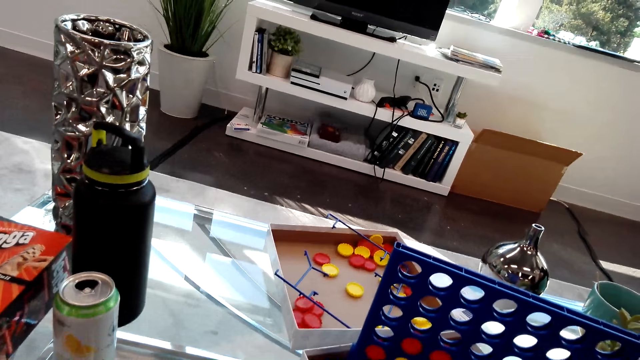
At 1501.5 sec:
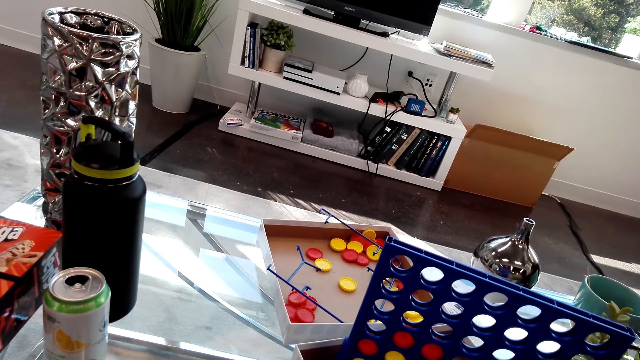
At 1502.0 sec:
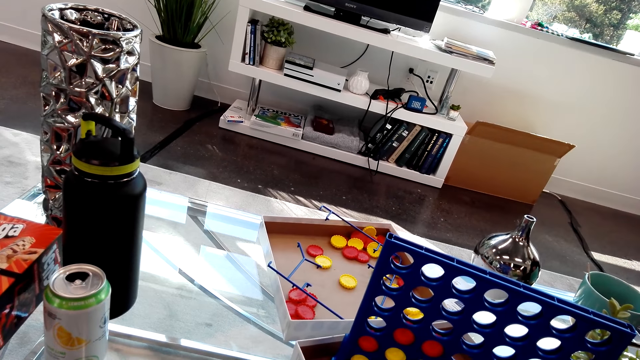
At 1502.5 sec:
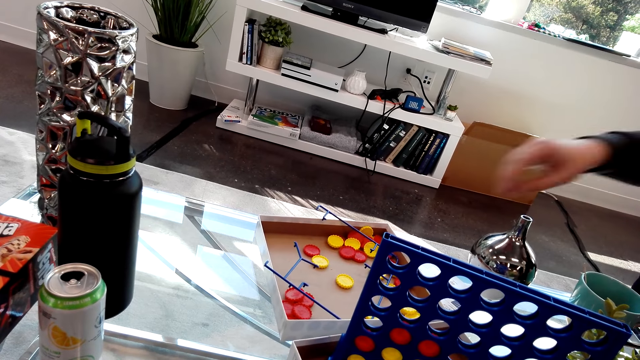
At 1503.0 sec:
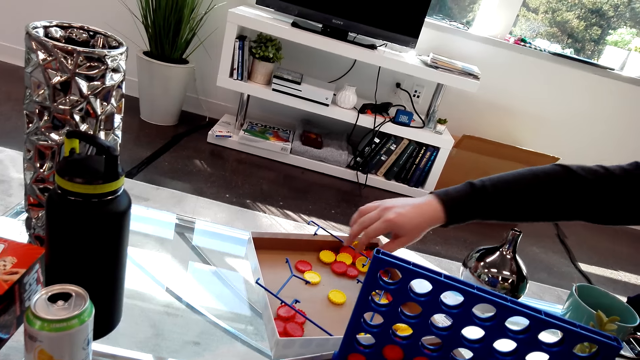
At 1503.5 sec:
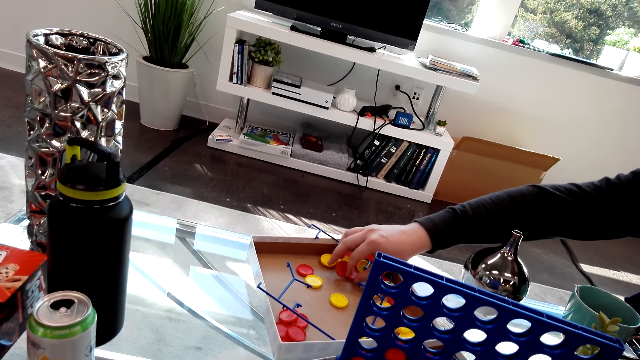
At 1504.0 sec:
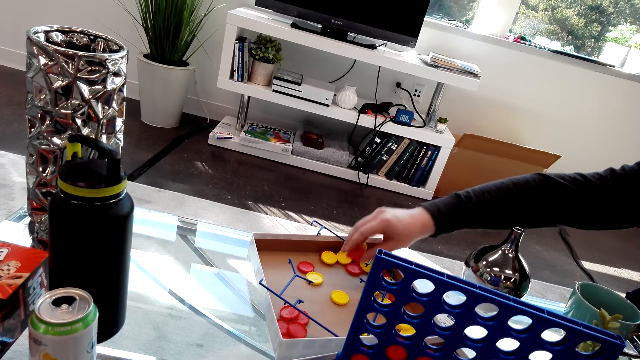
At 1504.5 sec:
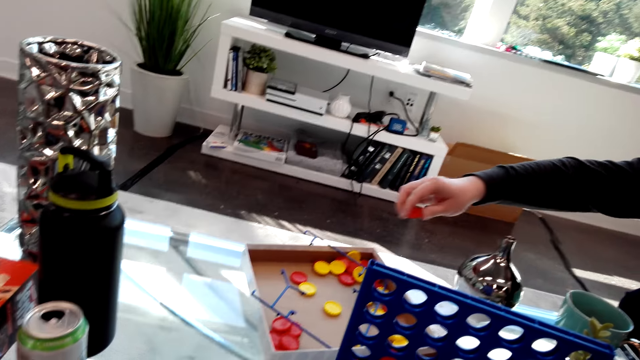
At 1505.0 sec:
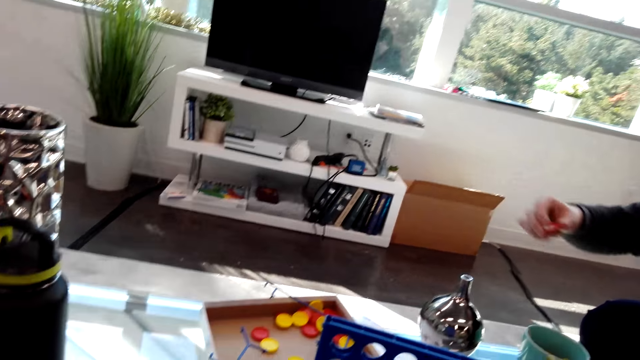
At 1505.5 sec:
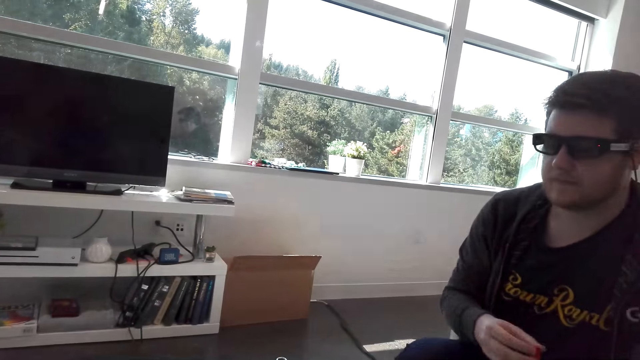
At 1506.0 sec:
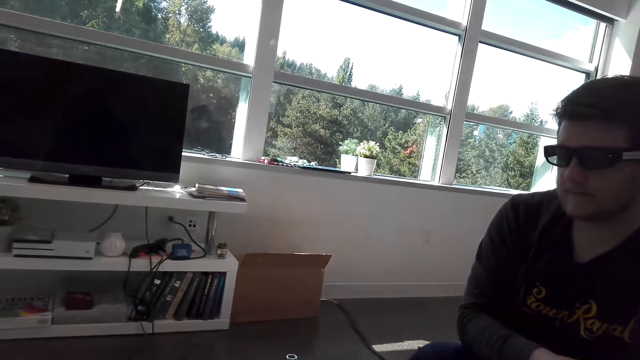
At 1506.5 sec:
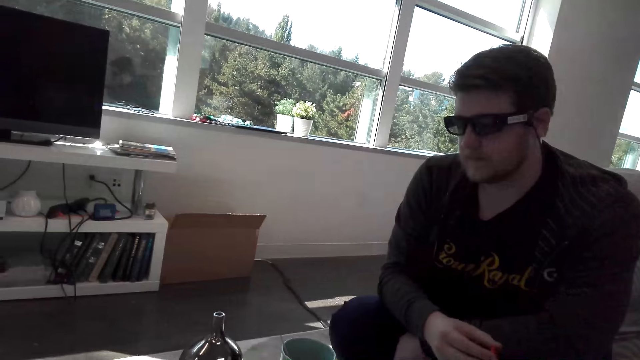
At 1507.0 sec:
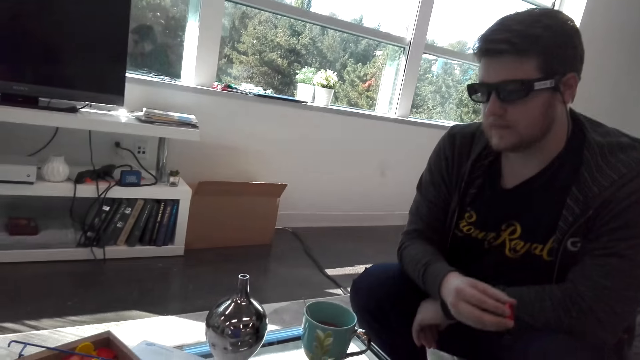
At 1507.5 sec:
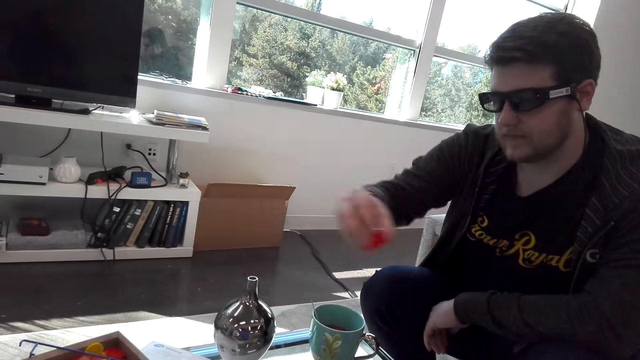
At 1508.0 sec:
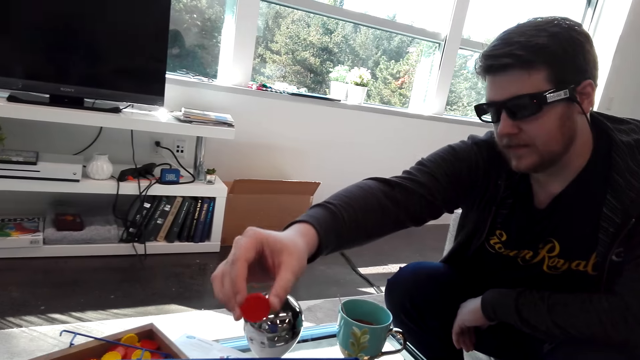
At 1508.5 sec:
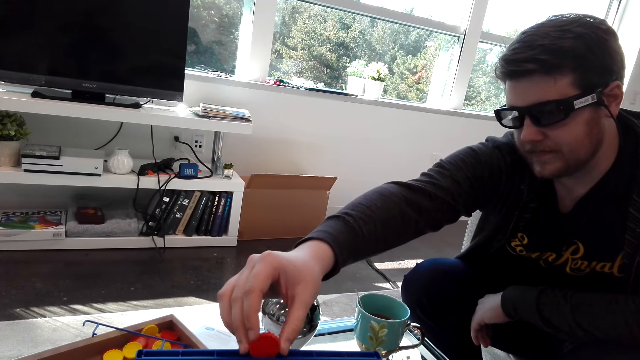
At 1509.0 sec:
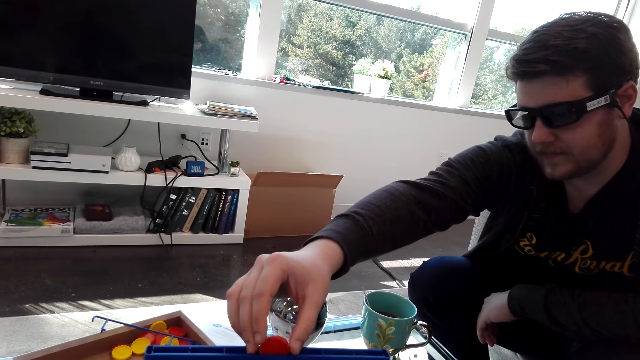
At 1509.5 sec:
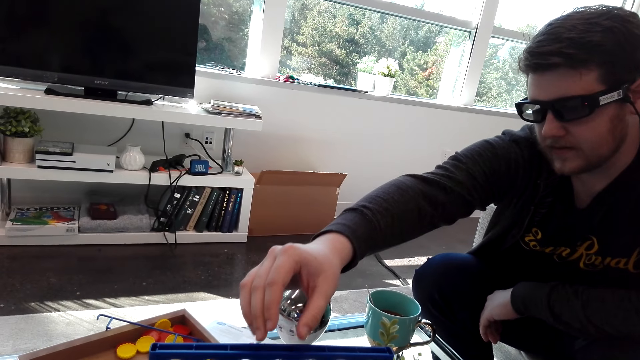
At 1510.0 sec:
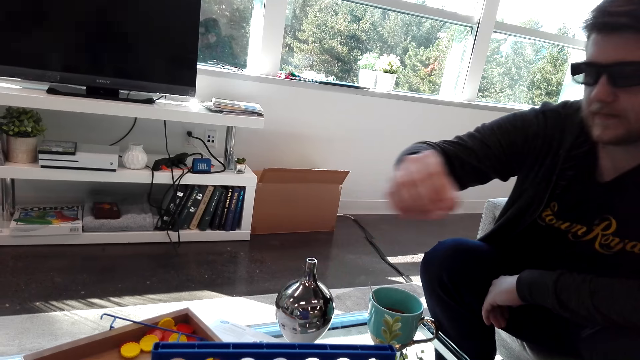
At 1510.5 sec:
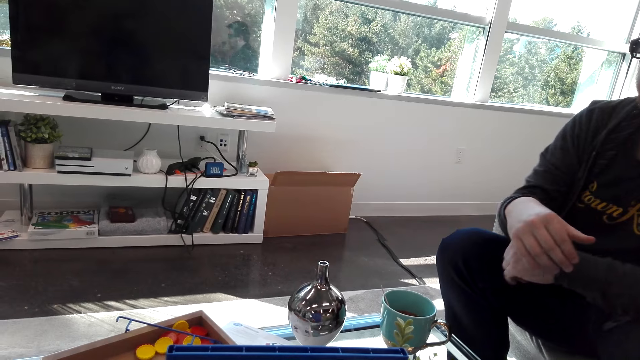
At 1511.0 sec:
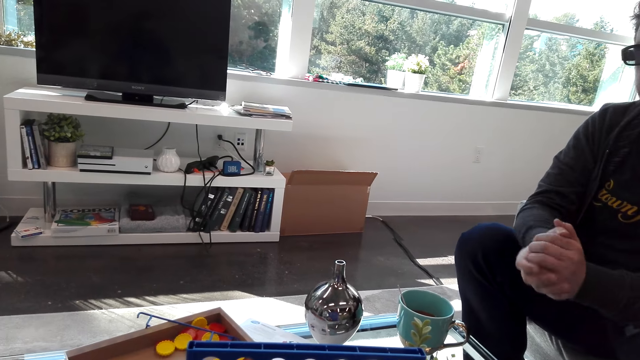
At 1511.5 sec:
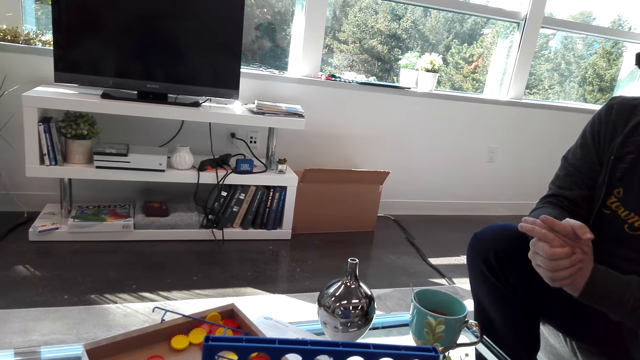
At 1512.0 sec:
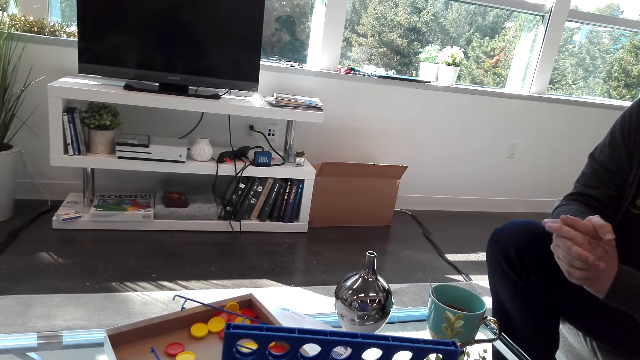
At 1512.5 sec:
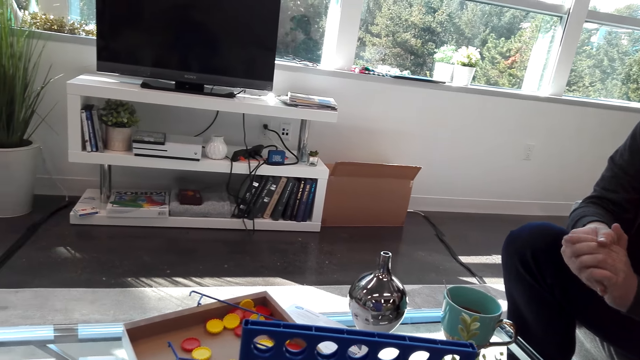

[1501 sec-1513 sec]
A person picks up the Connect 4 dice. The person plays the Connect 4.

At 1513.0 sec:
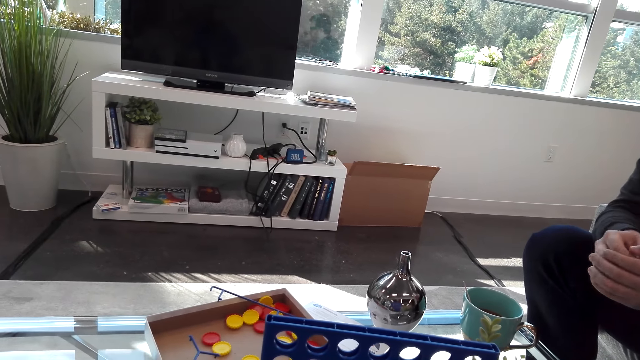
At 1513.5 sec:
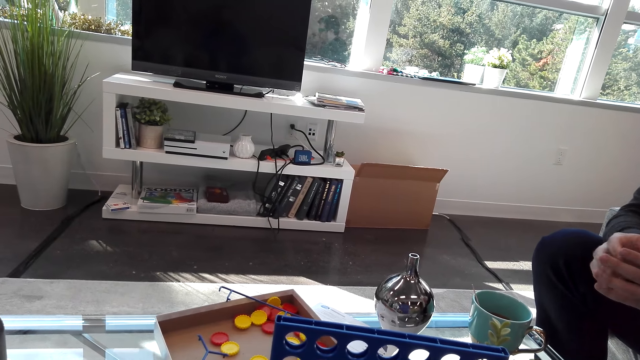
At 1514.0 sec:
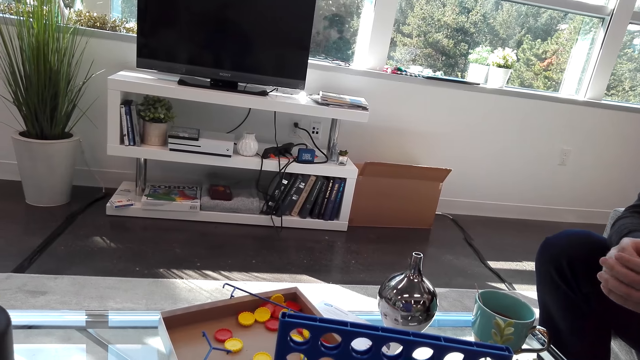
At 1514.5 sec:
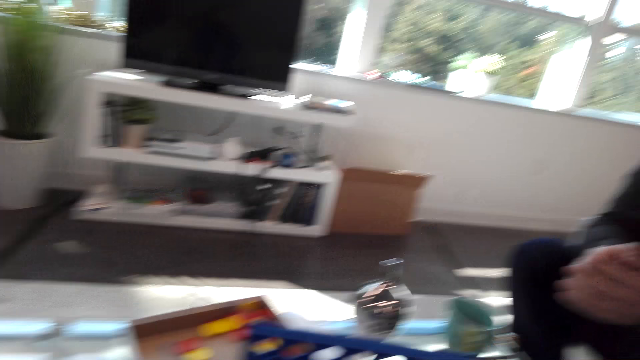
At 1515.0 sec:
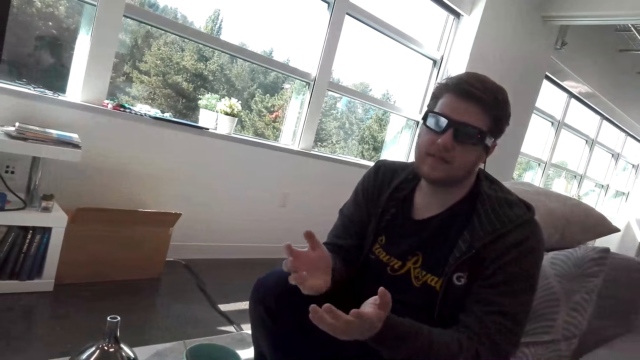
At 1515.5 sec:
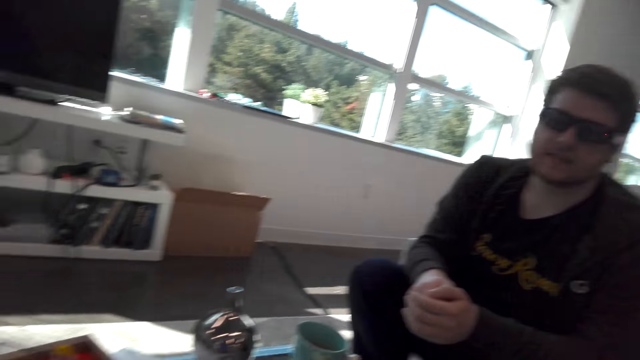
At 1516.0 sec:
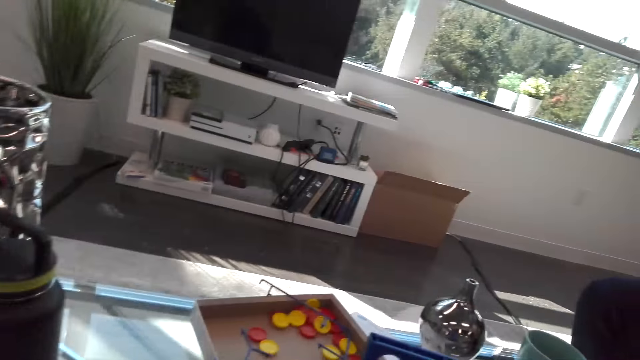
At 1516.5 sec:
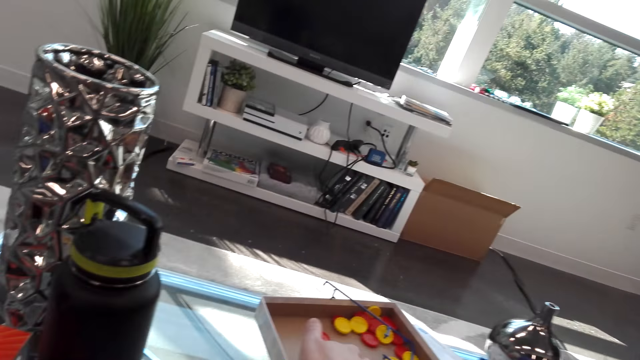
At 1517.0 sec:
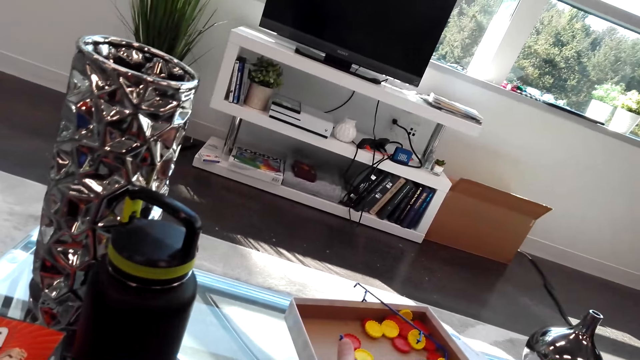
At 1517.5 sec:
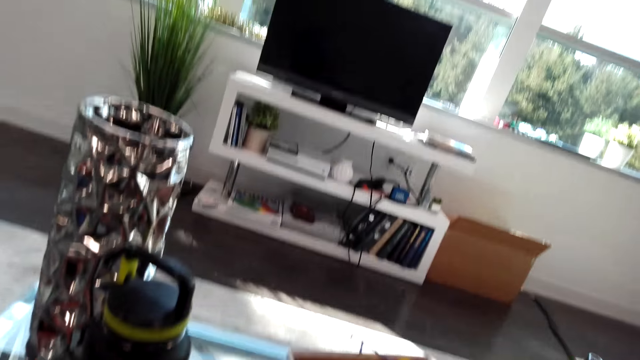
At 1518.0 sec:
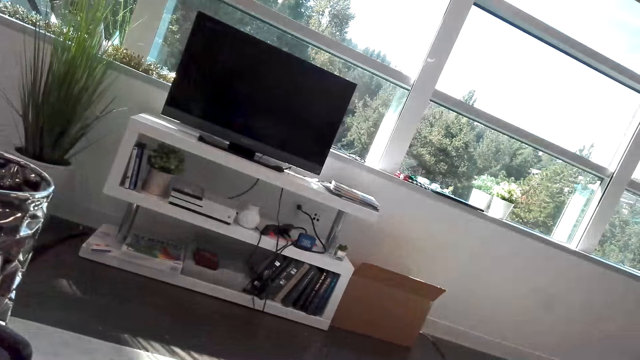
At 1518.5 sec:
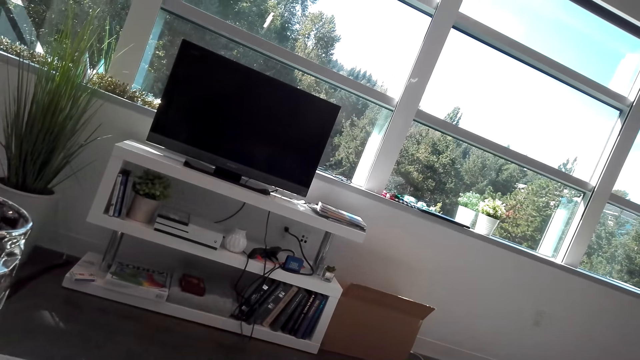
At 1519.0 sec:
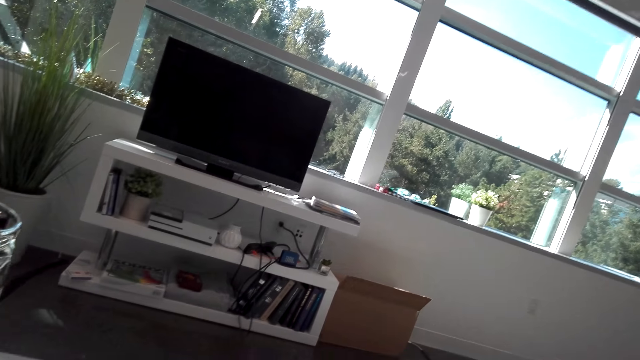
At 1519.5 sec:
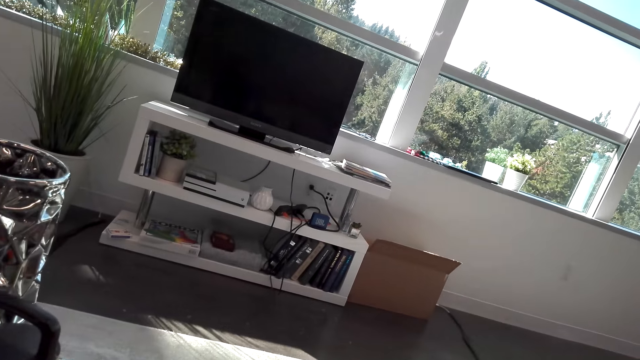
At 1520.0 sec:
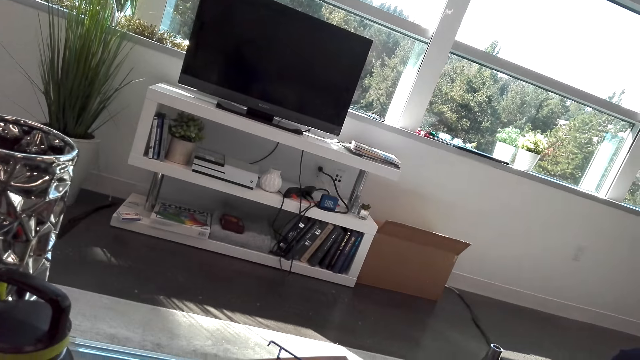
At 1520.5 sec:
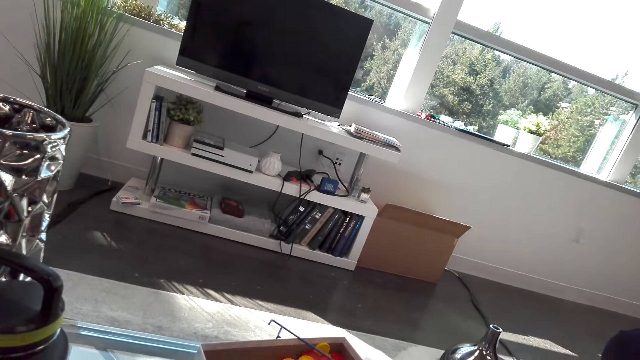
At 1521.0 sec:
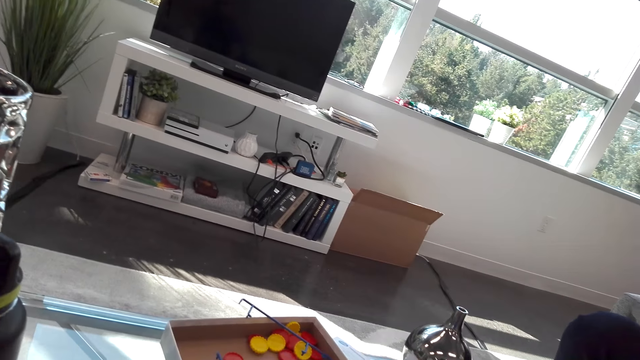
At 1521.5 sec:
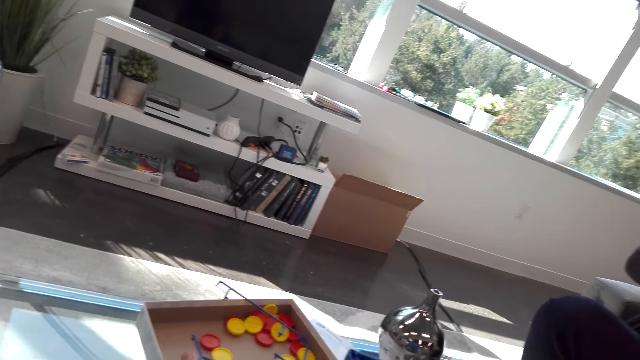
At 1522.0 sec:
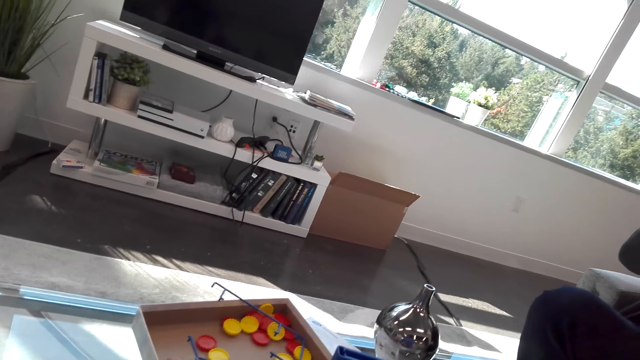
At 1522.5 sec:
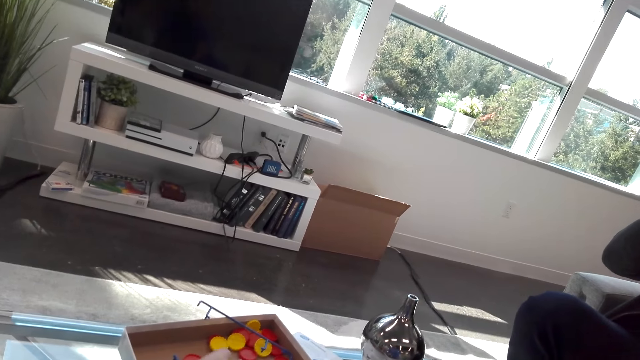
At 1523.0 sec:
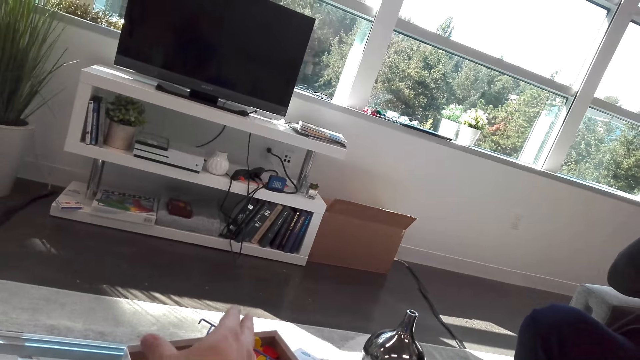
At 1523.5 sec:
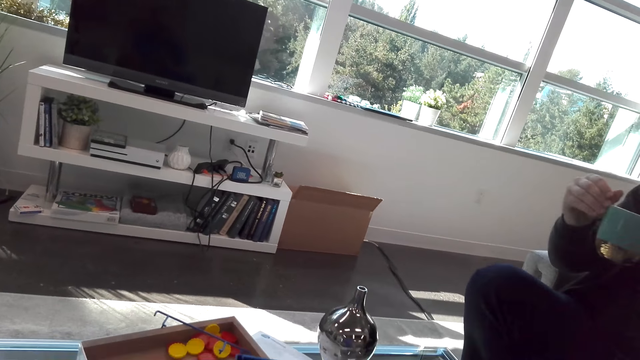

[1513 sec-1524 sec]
The camera wearer picks up a Connect 4 dice.
